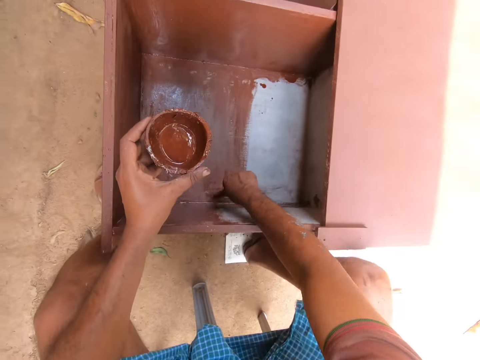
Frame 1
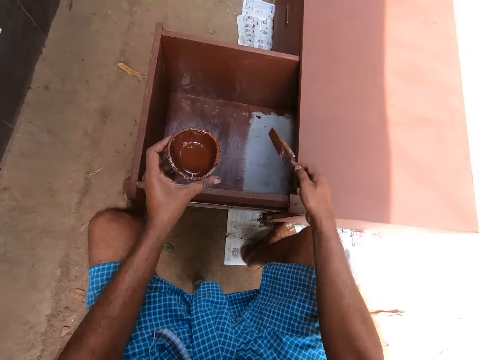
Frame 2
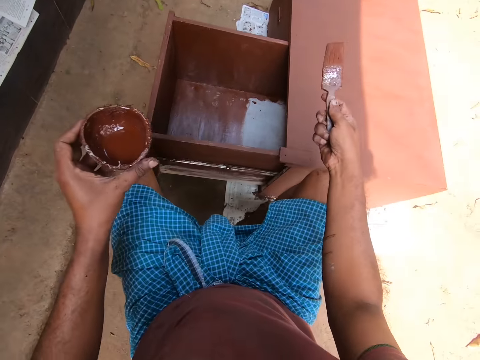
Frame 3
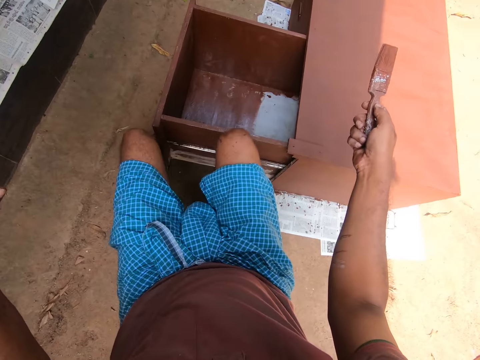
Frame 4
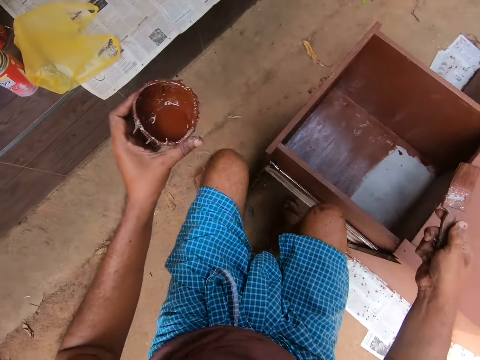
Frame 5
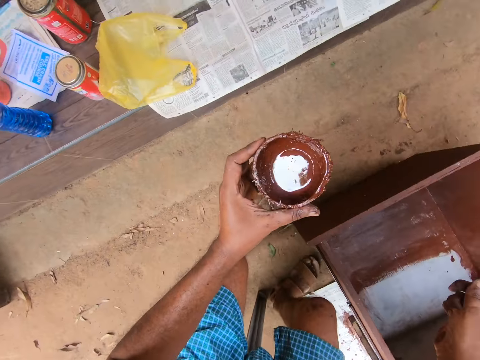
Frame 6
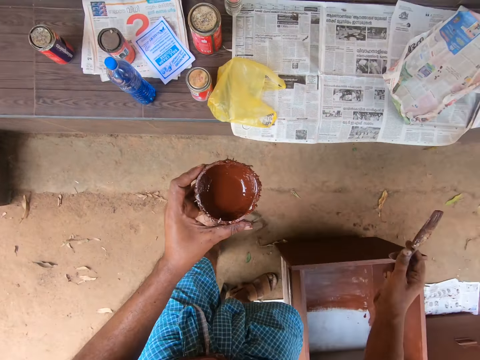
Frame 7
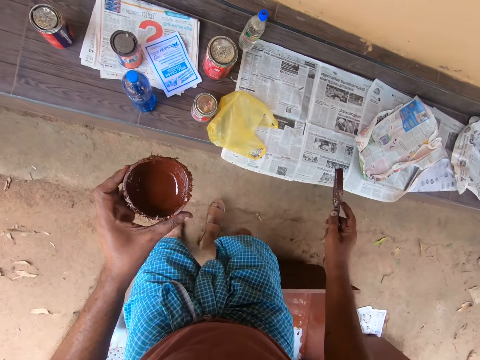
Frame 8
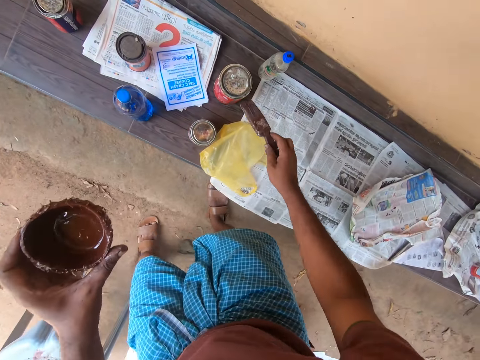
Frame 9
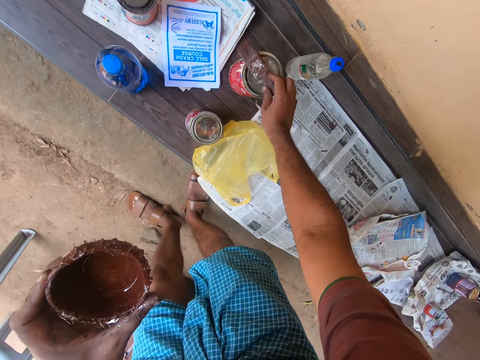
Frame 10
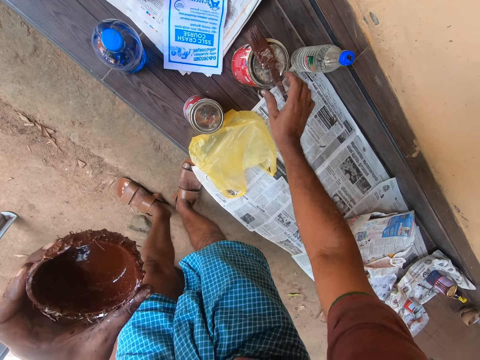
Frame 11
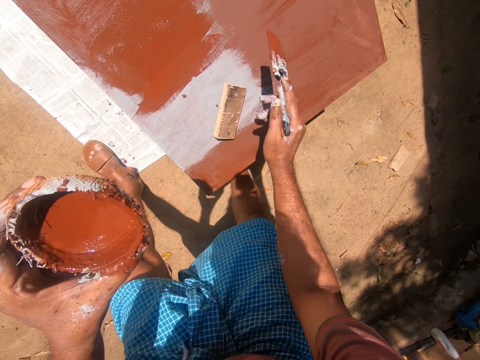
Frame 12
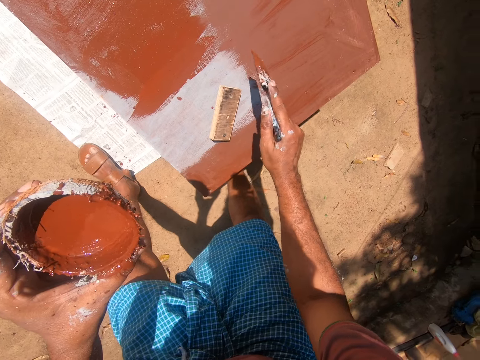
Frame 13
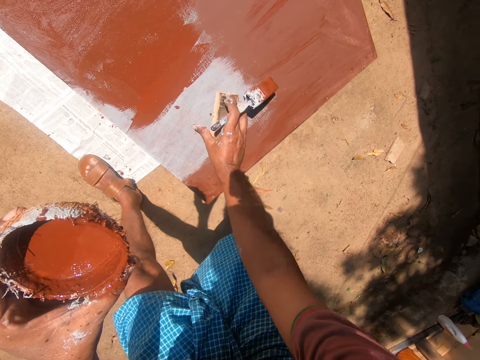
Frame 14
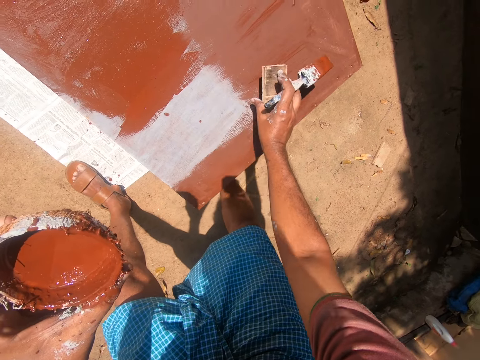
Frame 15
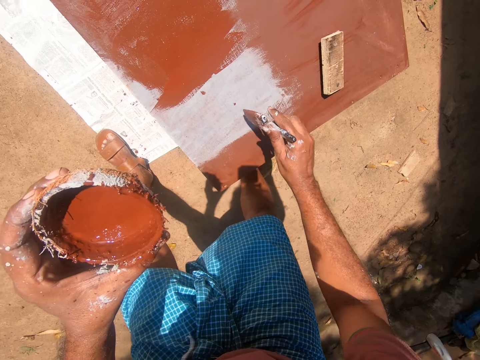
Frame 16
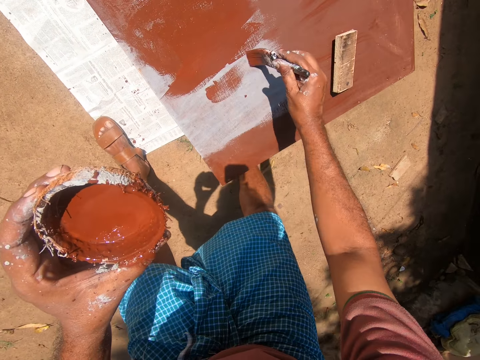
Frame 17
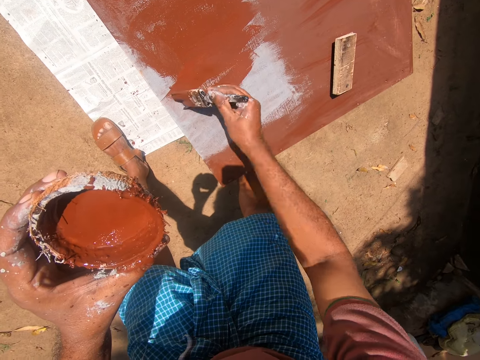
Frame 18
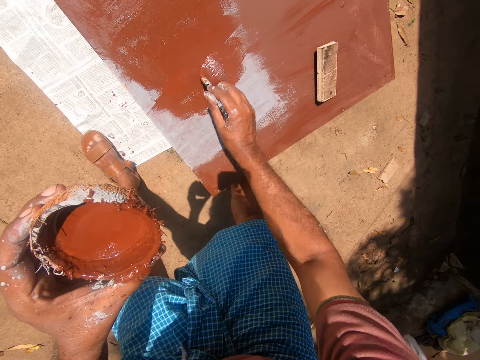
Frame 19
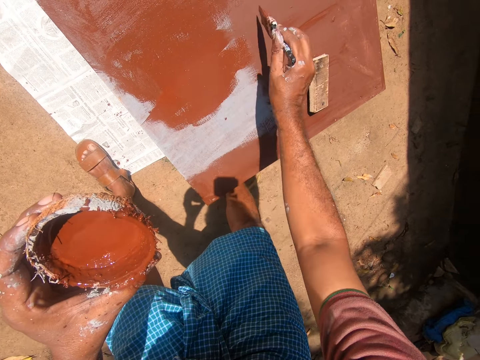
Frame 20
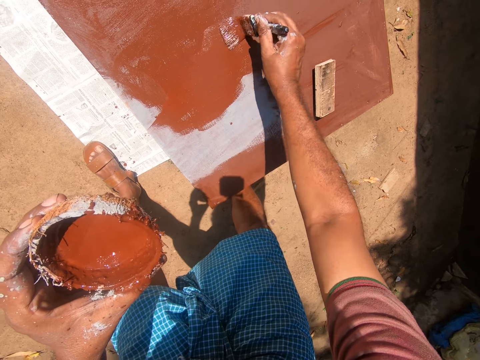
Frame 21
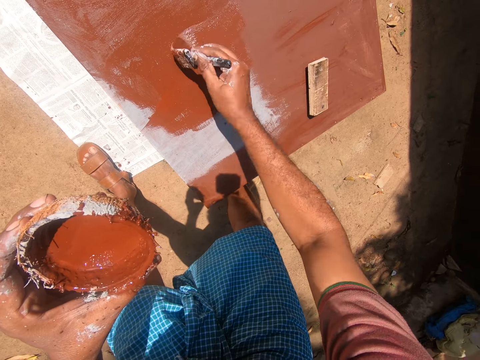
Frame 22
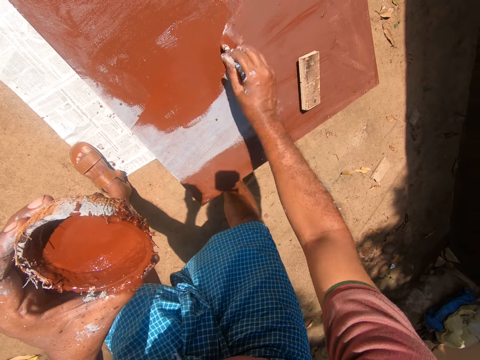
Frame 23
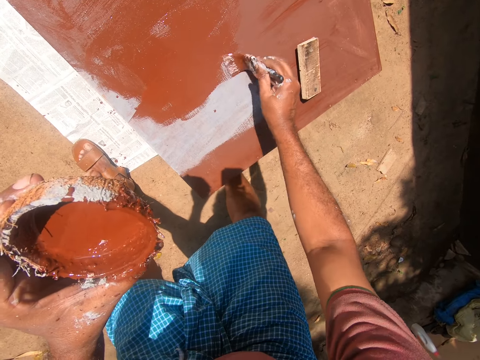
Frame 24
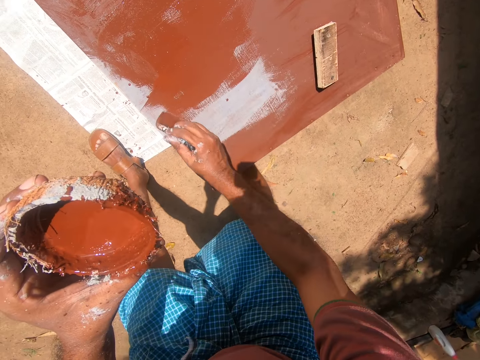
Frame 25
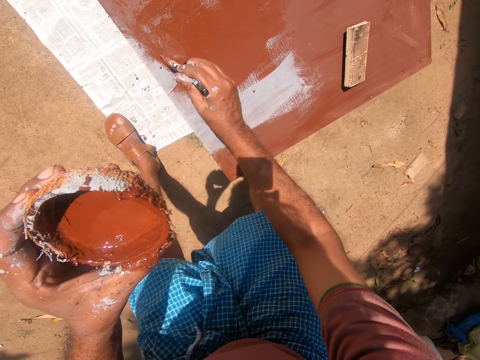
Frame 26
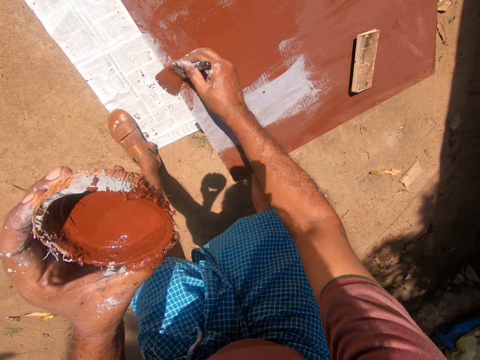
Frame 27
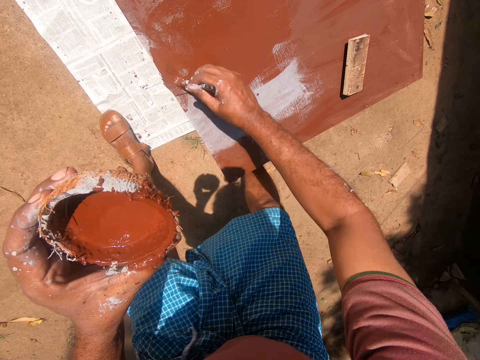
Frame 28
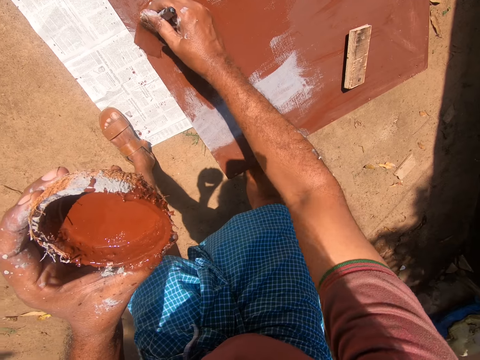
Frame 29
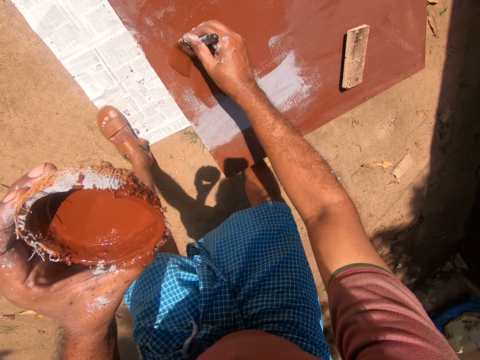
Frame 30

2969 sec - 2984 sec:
The camera wearer stands up from the plastic stool. He walks away from the drawer cabinet towards a tiled platform. He places the brush in his right hand on a can of paint on the tiled platform. He moves a piece of wood on the drawer cabinet with his right hand. He paints the top of the drawer cabinet with the brush in his right hand.

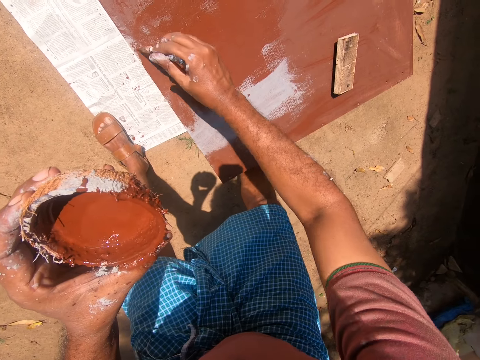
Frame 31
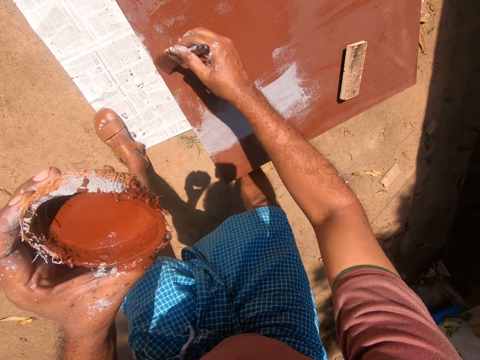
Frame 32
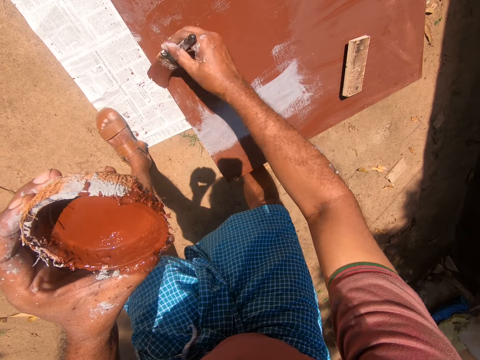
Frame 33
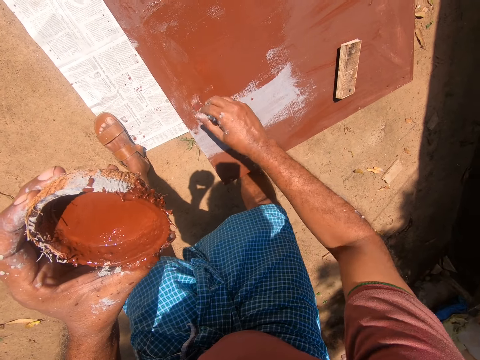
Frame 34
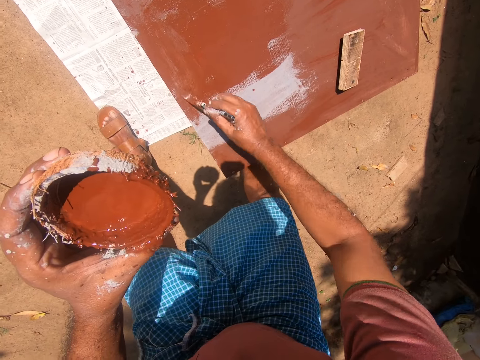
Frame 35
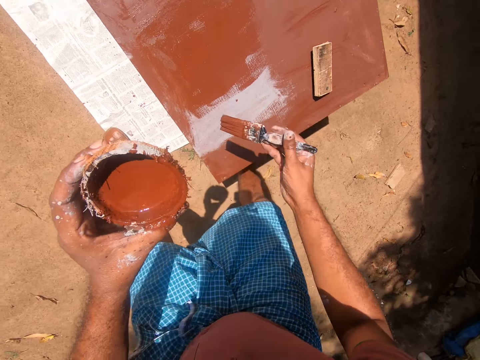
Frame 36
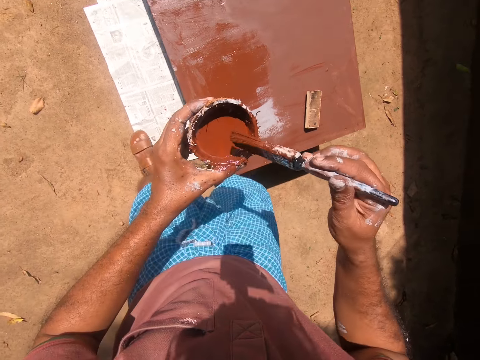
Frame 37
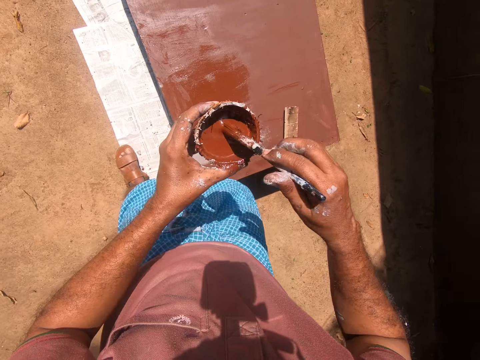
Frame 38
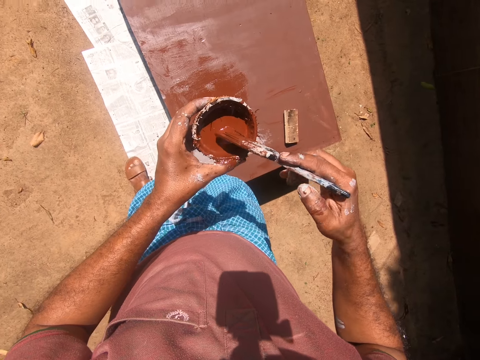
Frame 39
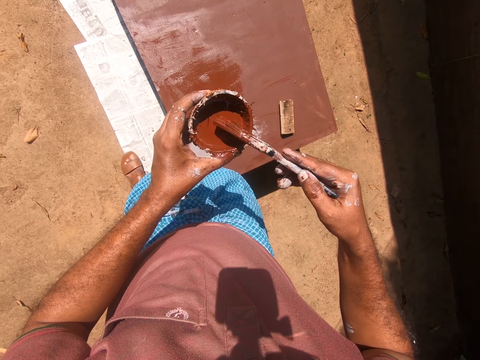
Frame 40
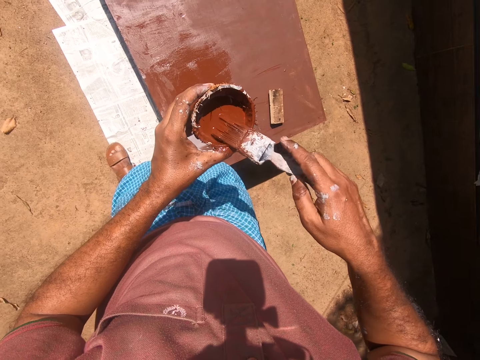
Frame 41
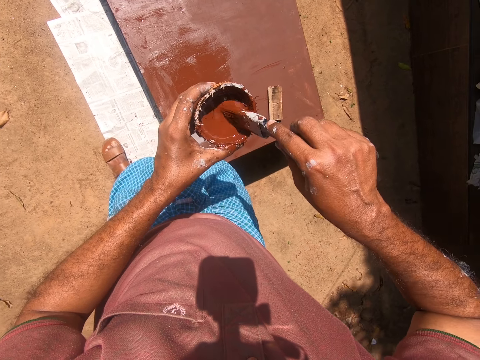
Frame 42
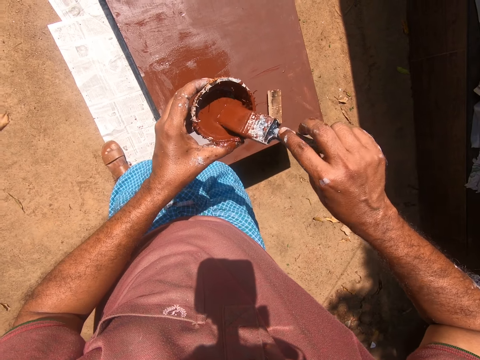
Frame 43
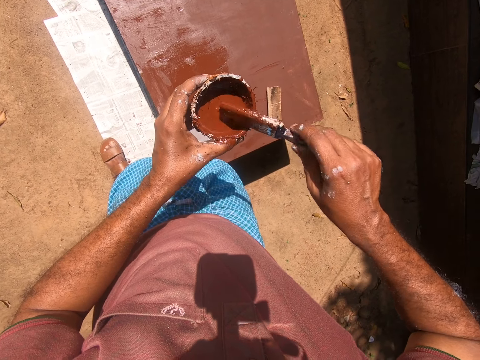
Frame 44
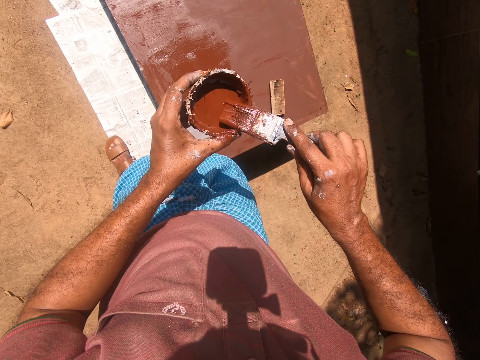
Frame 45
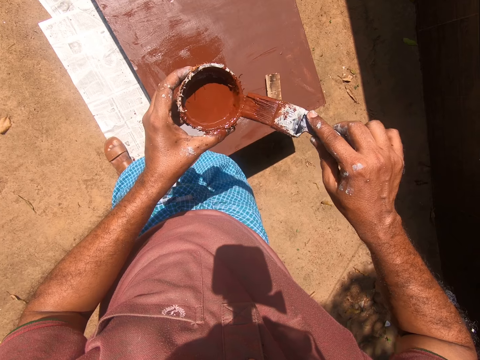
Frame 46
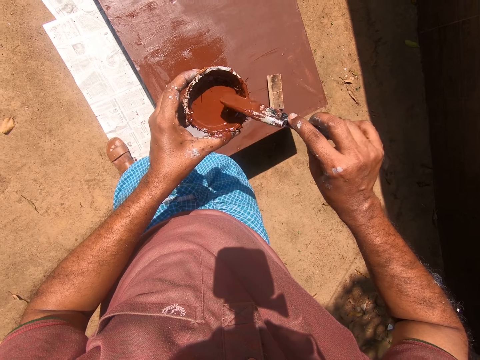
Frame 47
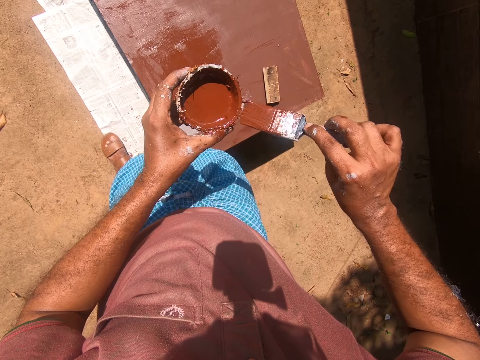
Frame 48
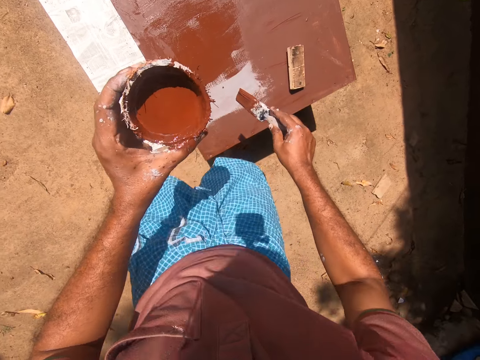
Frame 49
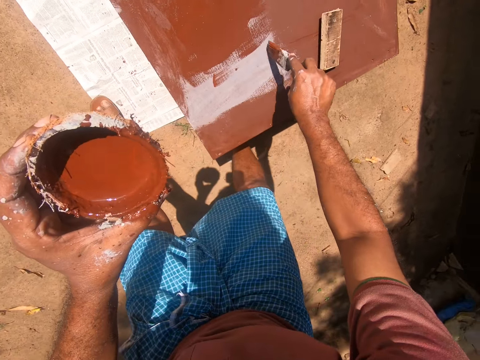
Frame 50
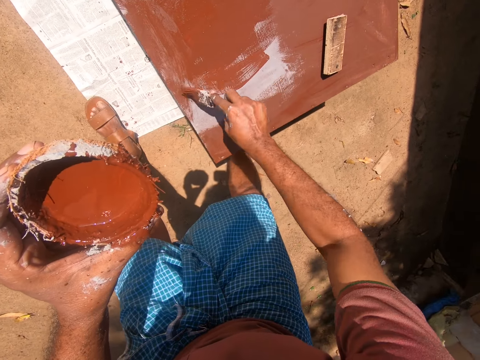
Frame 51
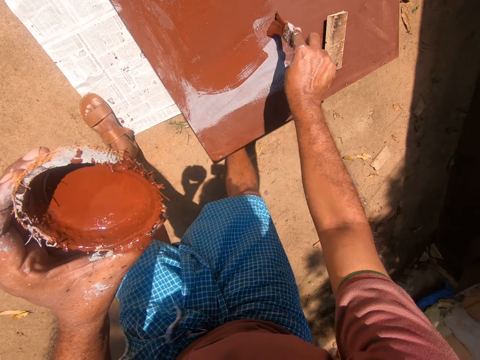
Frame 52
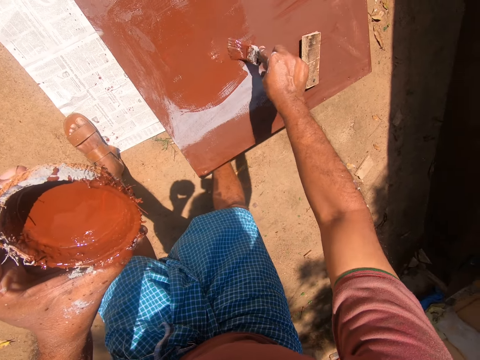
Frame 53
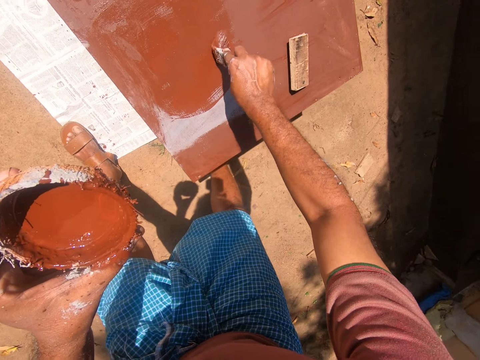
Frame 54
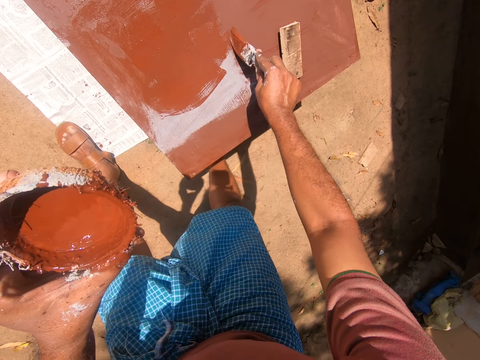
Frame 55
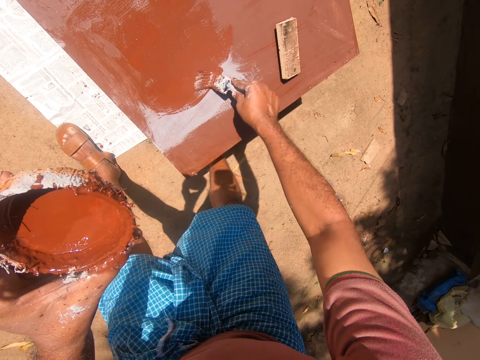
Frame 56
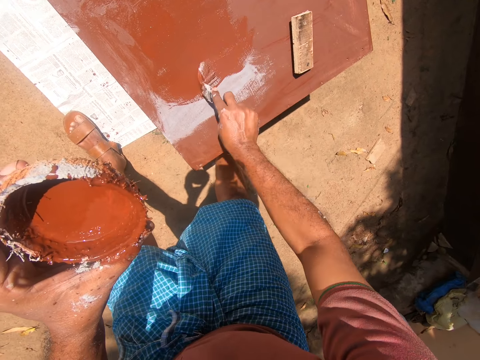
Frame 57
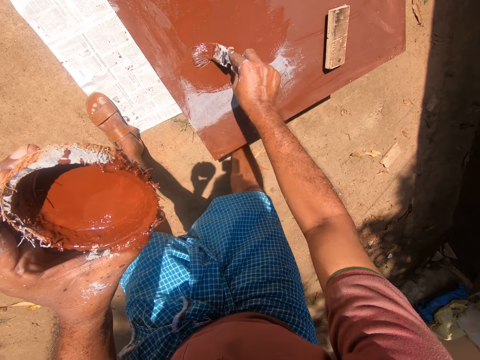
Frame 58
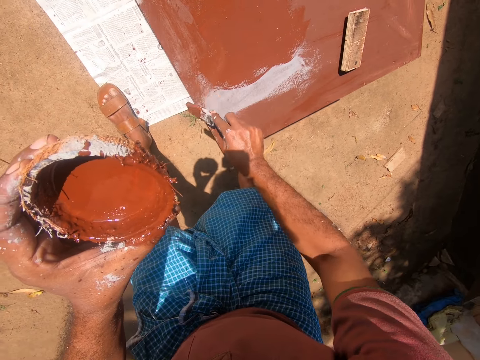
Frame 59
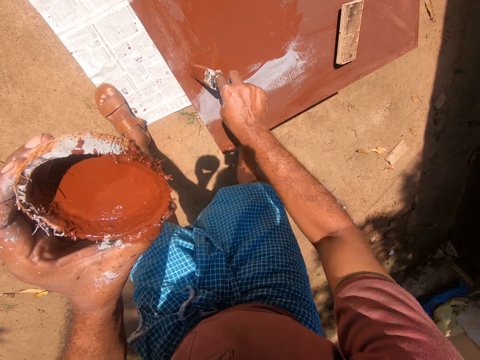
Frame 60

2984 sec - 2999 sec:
The camera wearer dips the paintbrush into the coconut shell or bowl containing paint. They turn the paint brush inside the coconut bowl. They paint the table with the painting brush.
